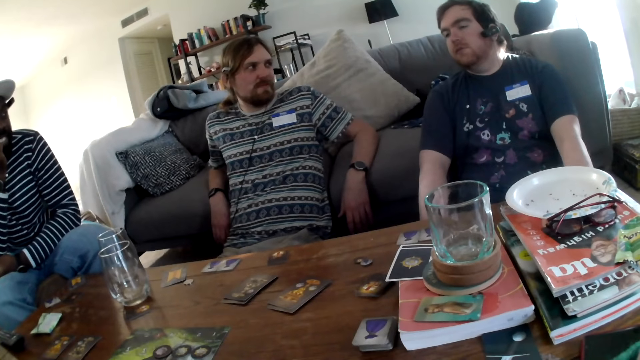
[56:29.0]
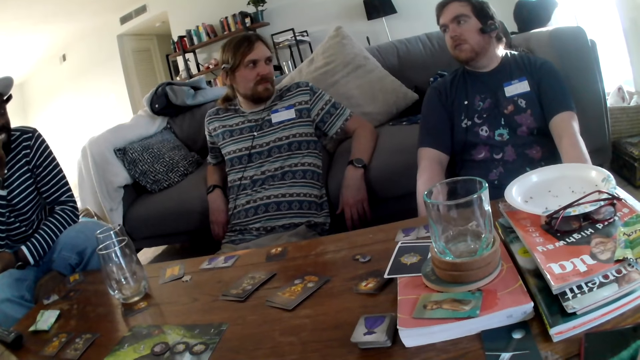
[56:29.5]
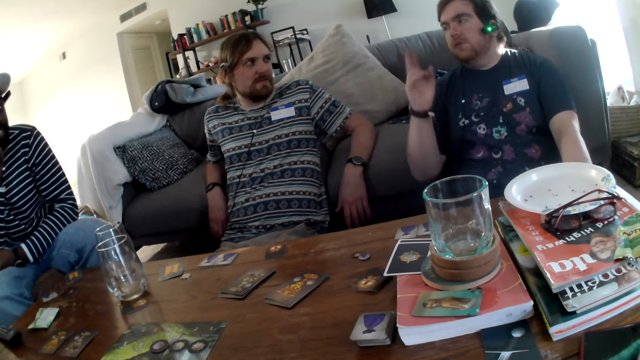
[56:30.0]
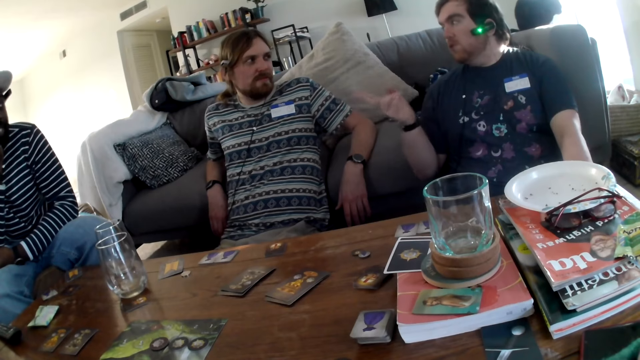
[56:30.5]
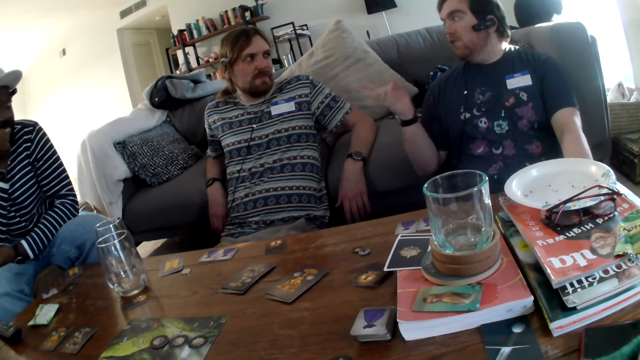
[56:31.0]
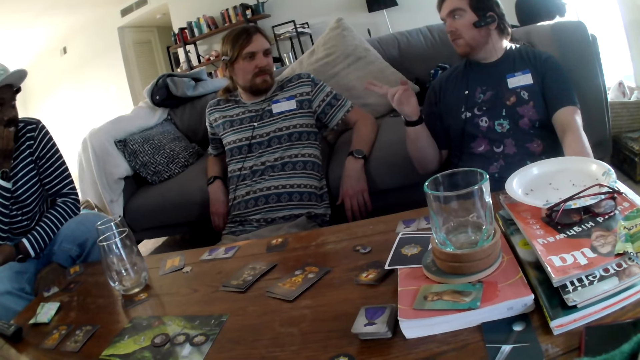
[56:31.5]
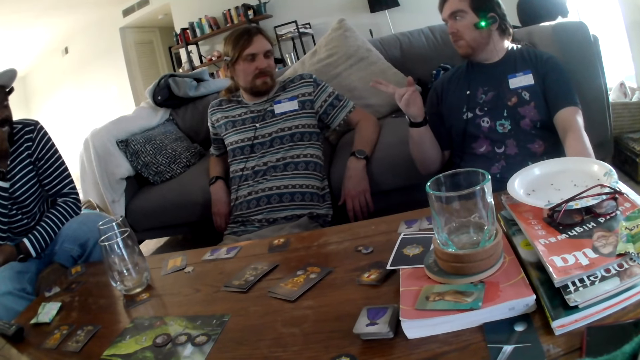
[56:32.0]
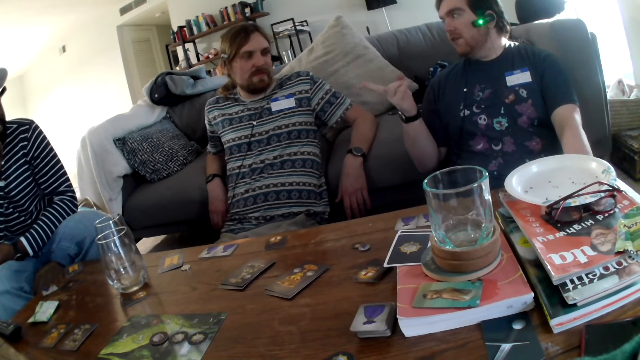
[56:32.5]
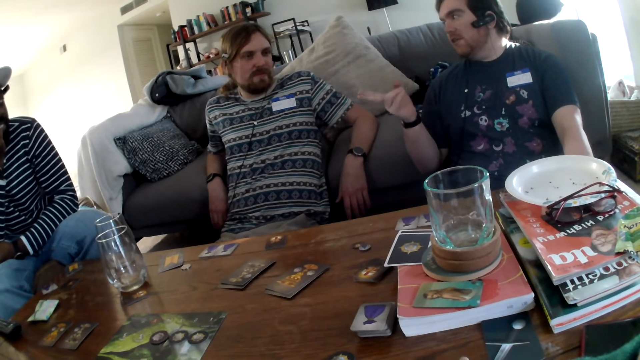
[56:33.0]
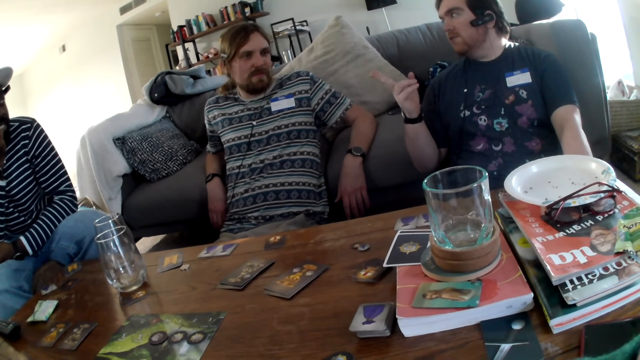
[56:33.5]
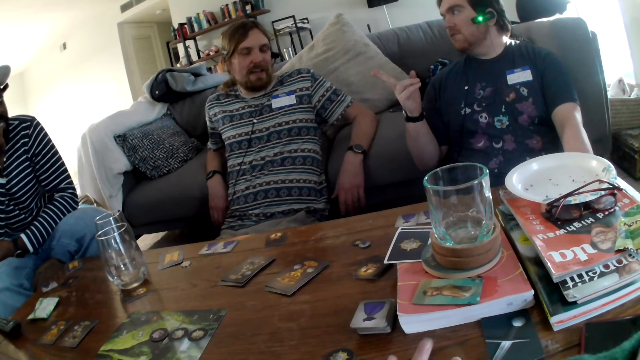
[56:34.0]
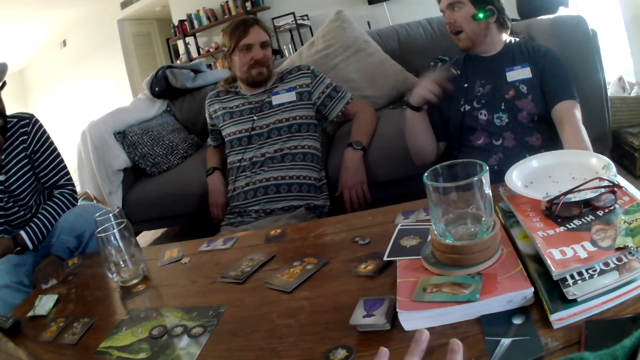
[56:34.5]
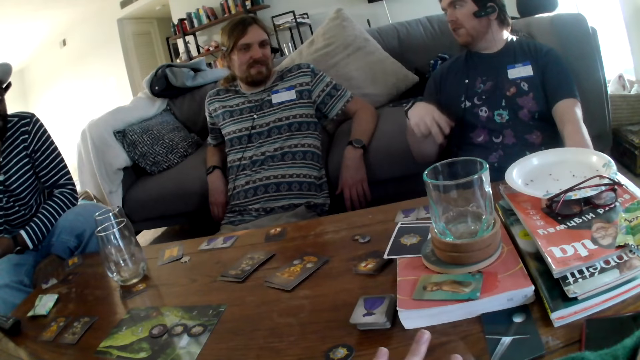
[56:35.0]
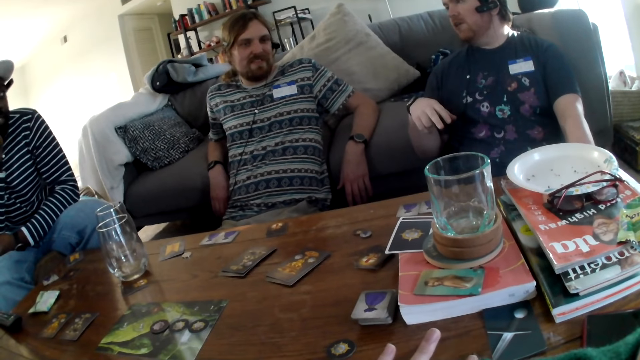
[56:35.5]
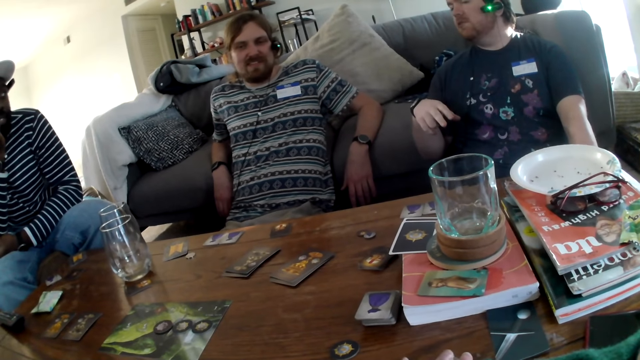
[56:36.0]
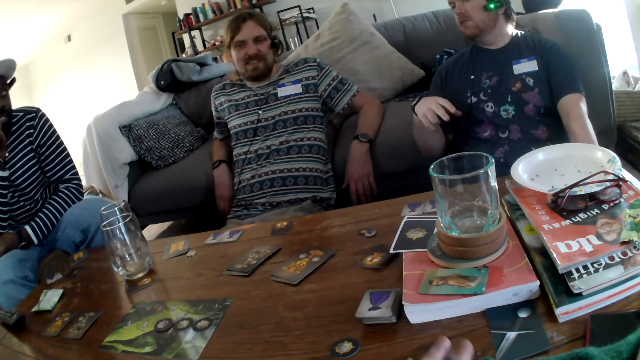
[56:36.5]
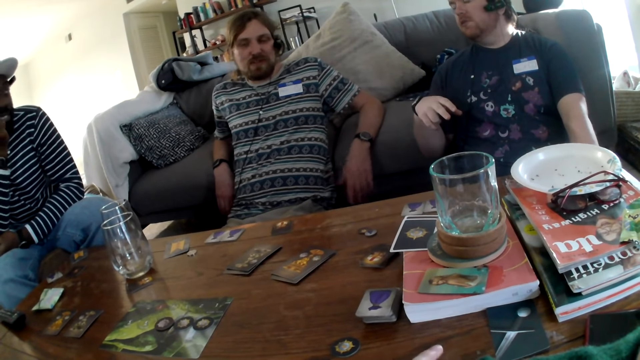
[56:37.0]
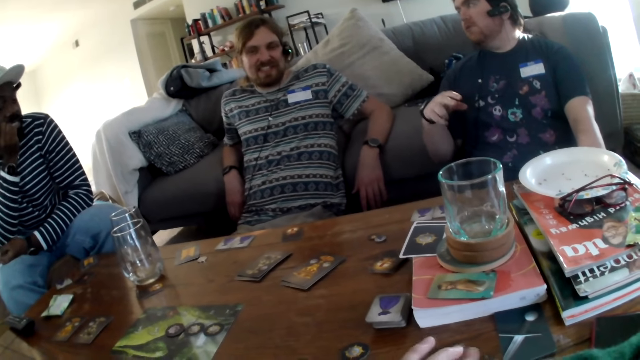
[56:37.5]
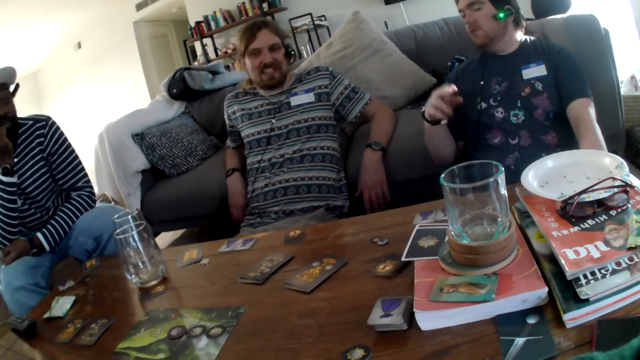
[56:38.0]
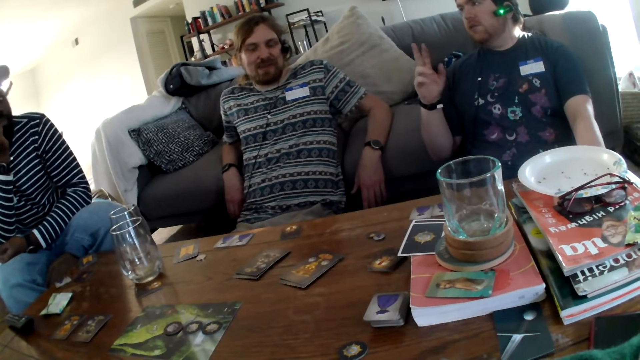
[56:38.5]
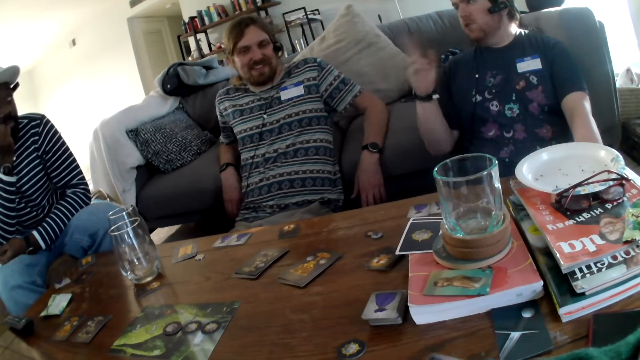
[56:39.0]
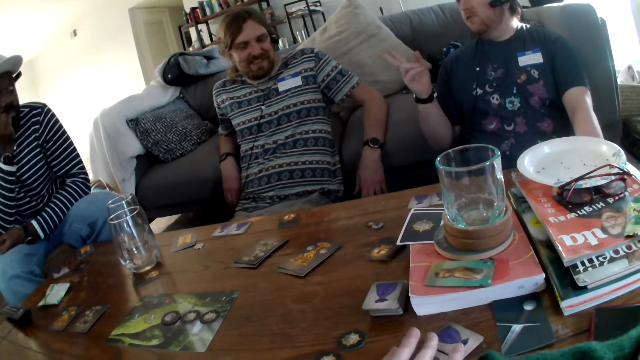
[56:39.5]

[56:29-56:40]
A person points at another person. The camera wearer taps the table.

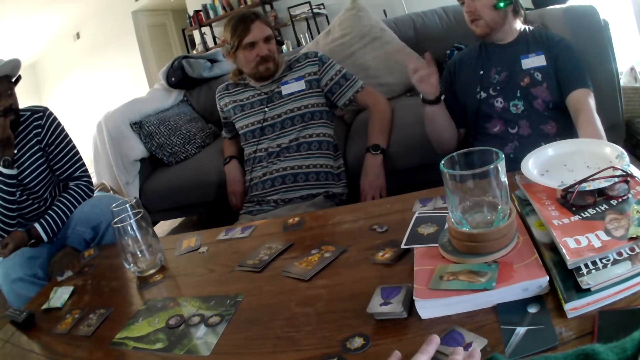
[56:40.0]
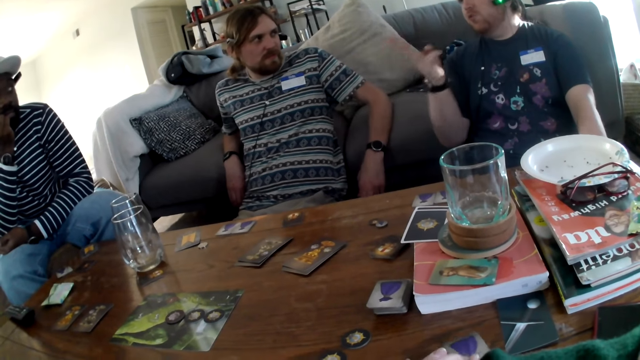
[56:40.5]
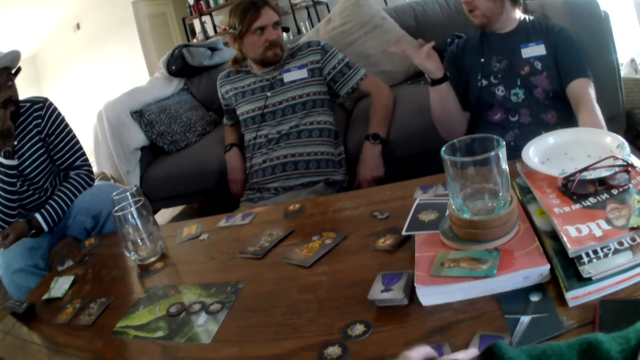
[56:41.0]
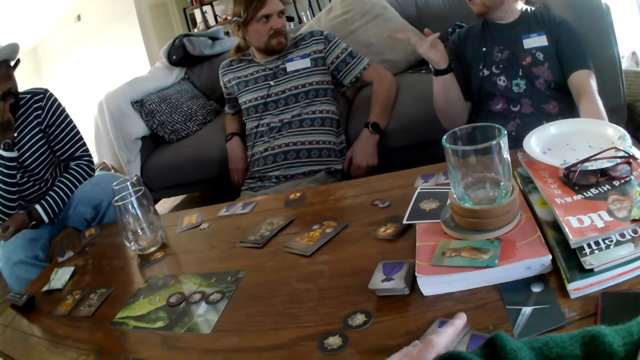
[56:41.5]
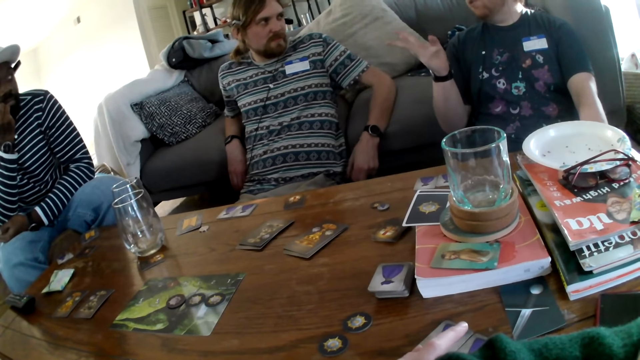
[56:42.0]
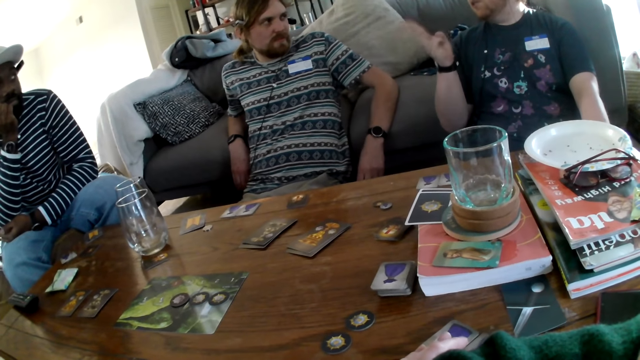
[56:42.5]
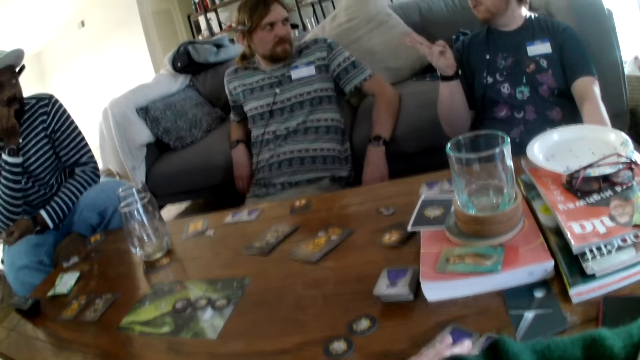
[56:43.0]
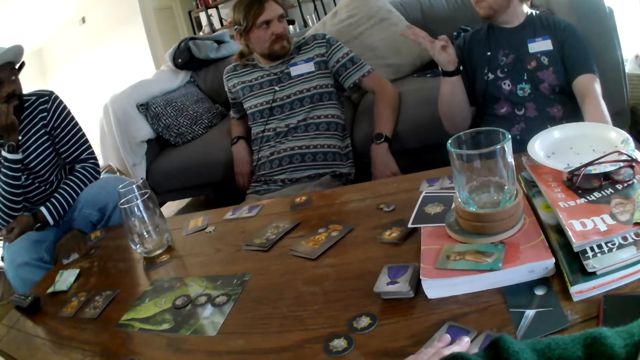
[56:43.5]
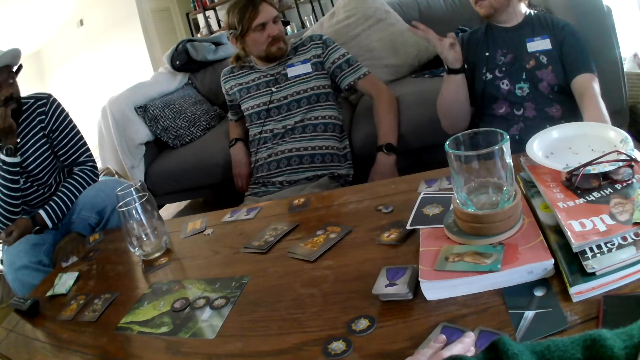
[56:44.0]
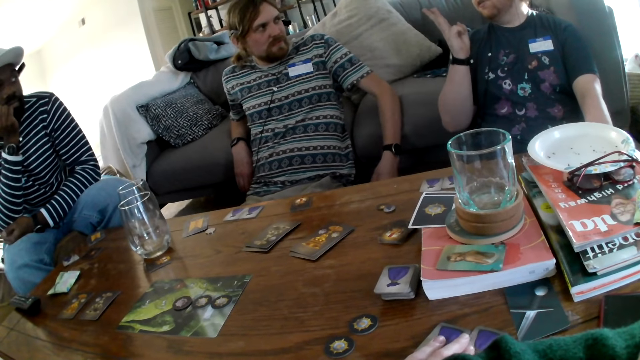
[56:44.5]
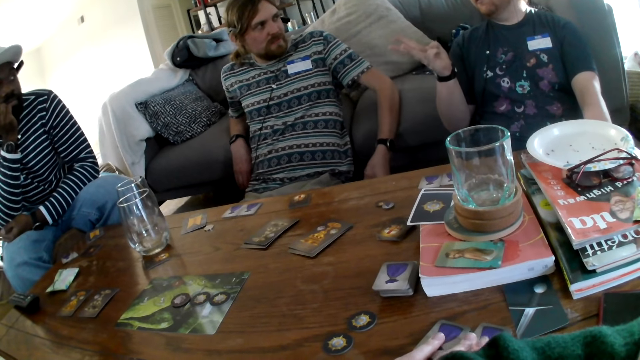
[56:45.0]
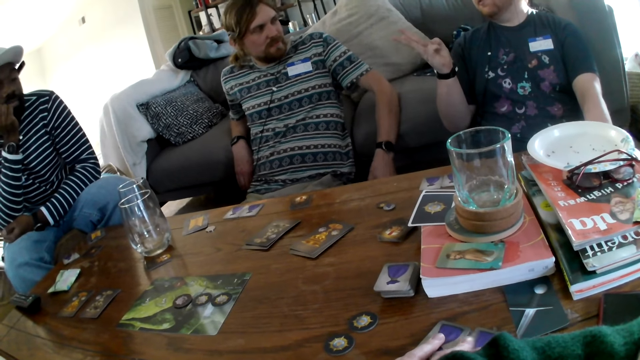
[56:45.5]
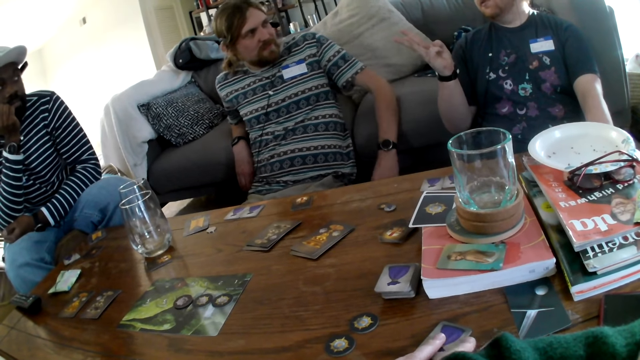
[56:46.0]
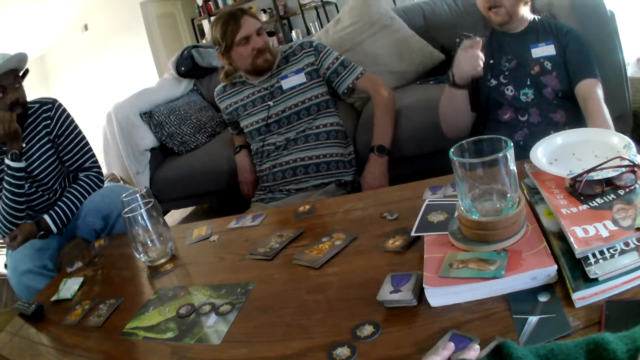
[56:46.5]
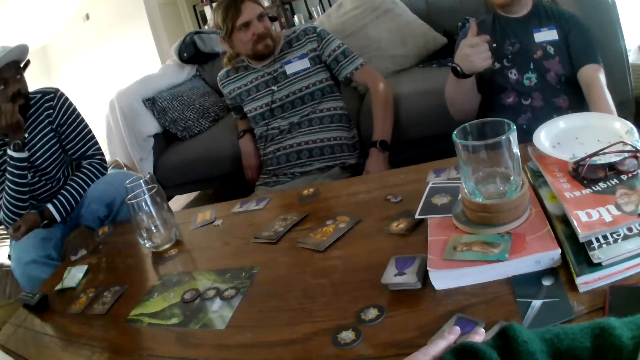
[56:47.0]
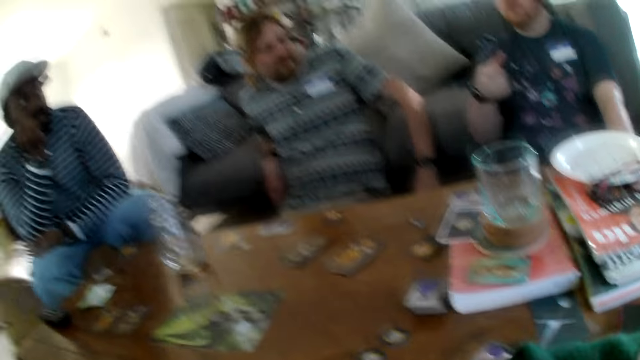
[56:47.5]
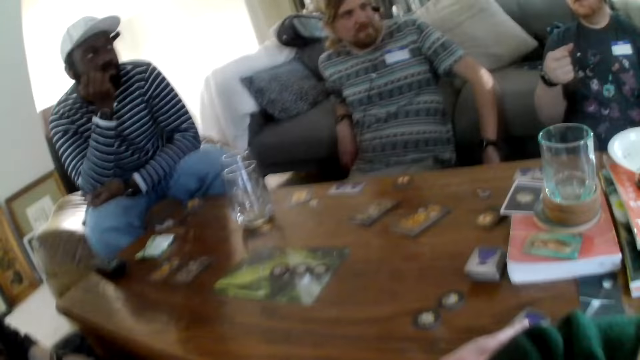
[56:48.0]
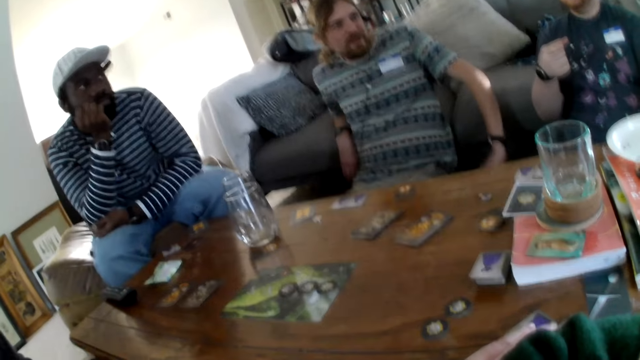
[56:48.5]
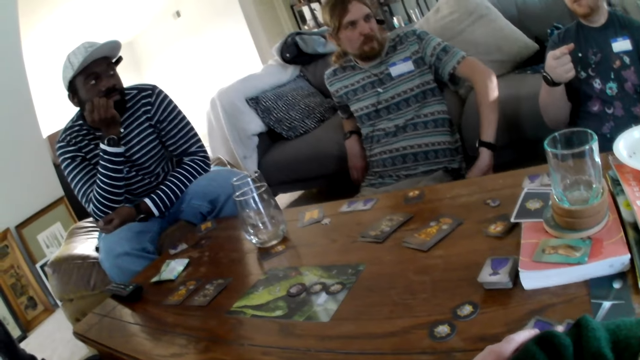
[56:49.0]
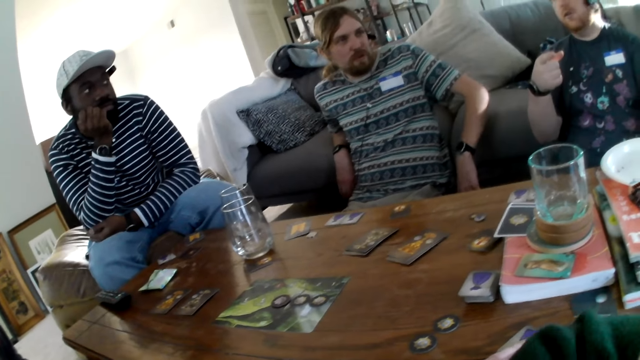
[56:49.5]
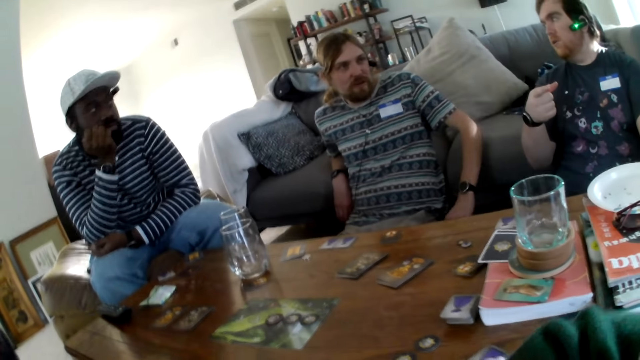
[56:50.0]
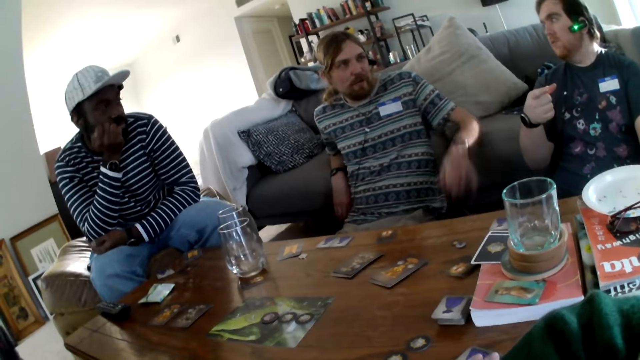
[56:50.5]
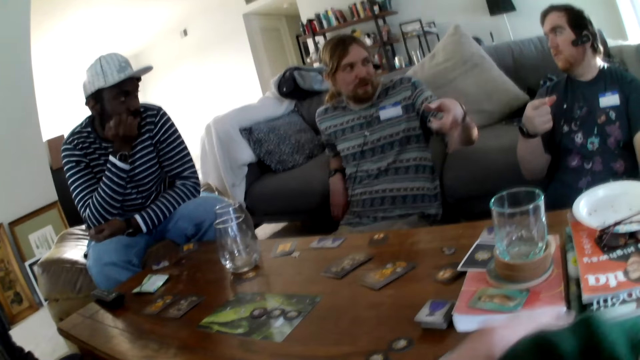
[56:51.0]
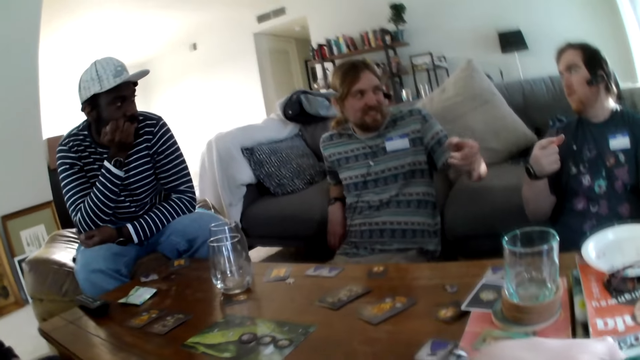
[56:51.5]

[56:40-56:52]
A person talks to another person. The camera wearer coughs.
